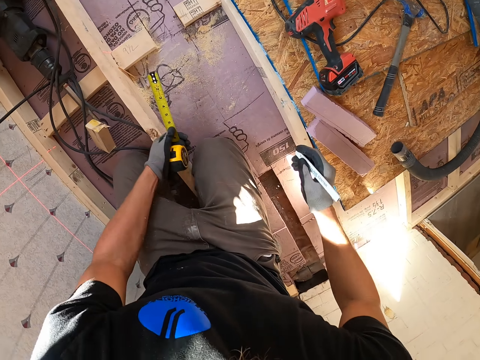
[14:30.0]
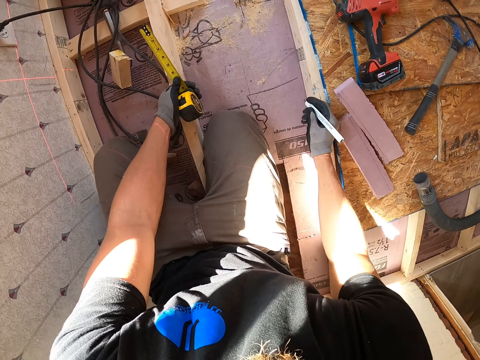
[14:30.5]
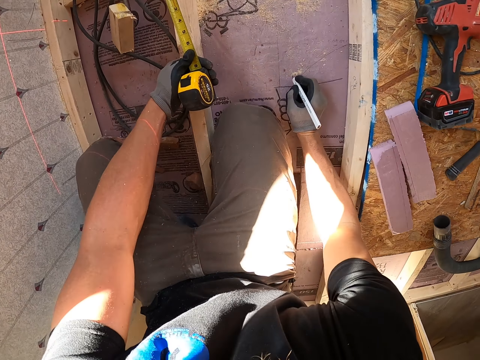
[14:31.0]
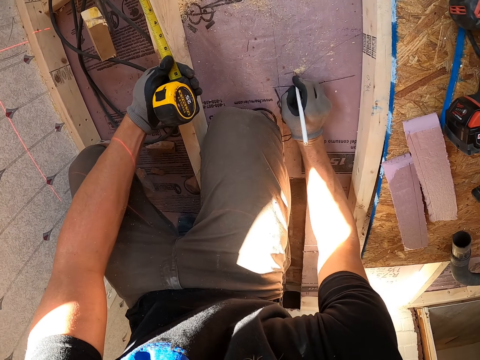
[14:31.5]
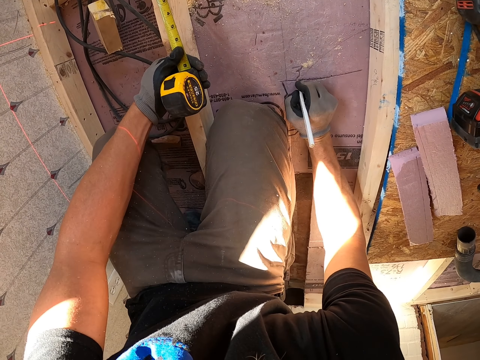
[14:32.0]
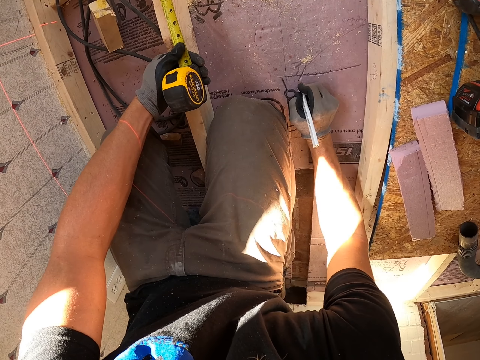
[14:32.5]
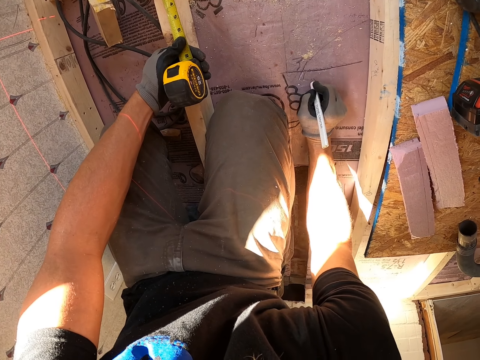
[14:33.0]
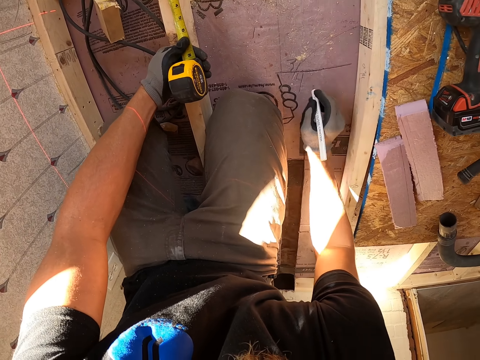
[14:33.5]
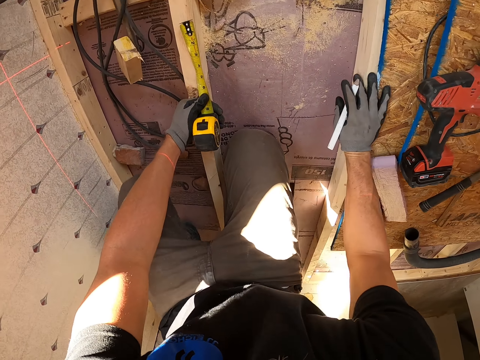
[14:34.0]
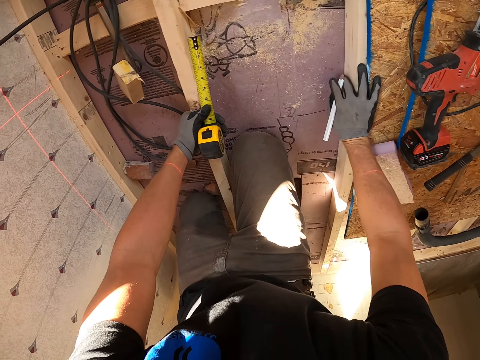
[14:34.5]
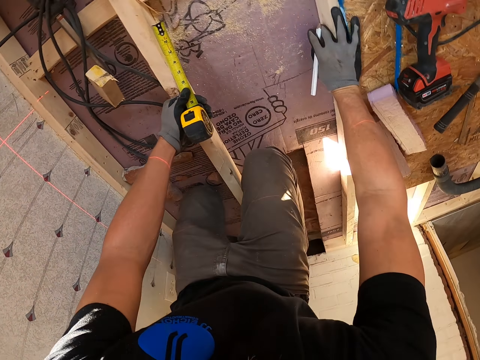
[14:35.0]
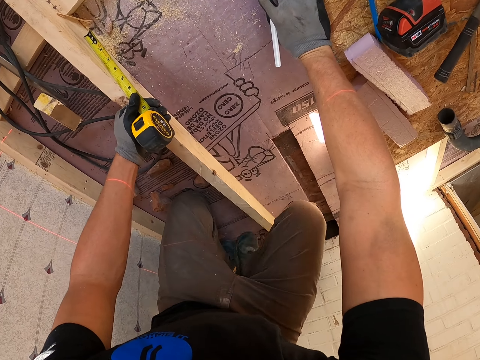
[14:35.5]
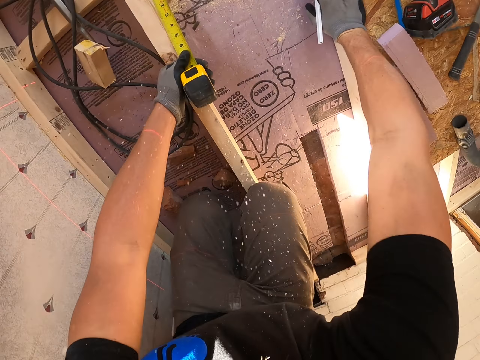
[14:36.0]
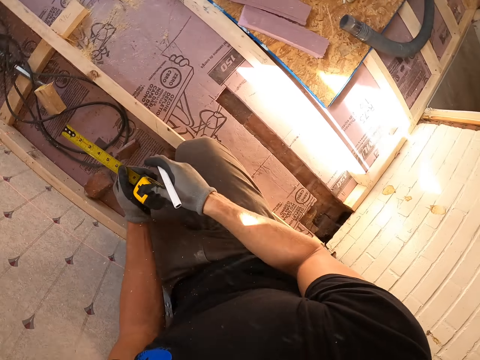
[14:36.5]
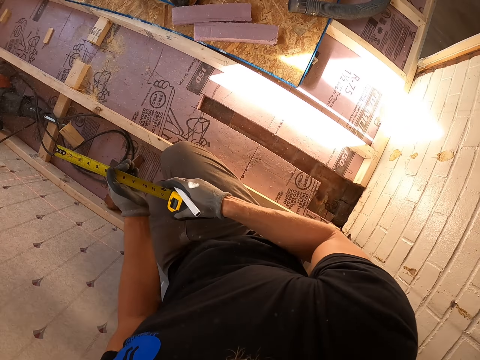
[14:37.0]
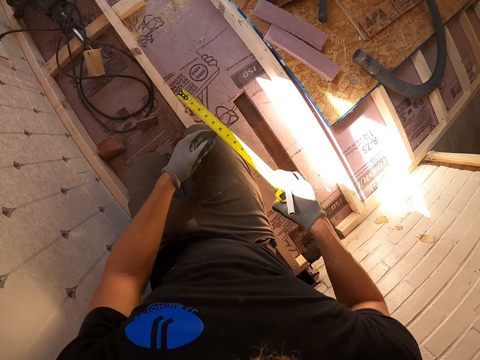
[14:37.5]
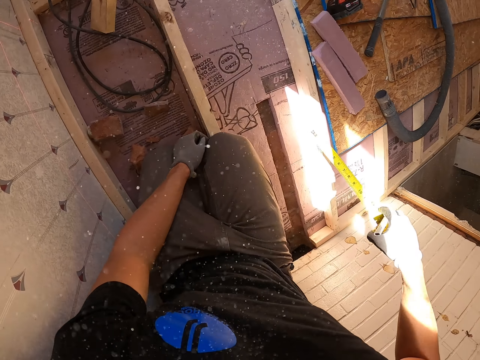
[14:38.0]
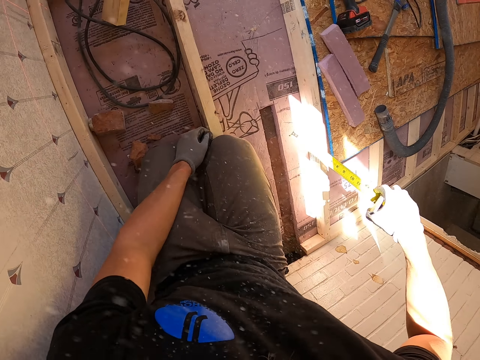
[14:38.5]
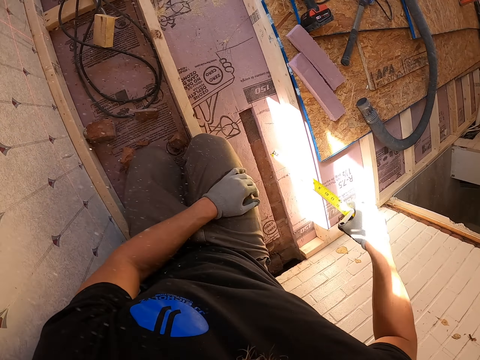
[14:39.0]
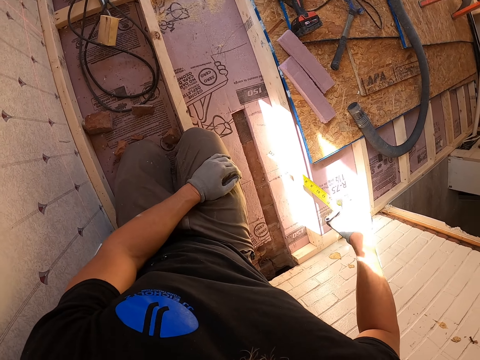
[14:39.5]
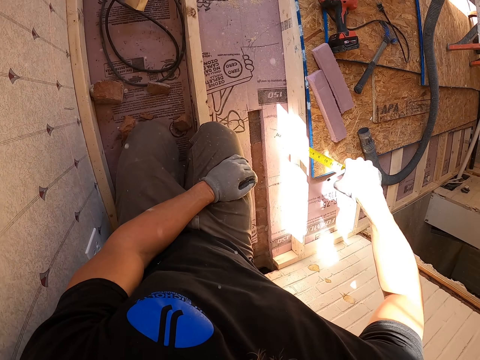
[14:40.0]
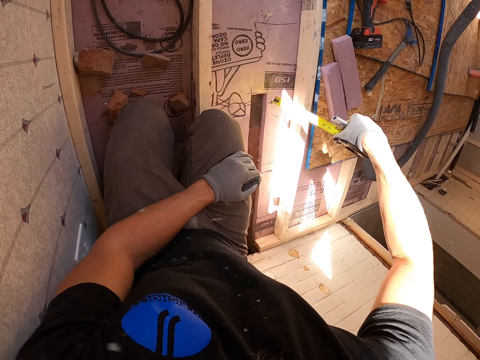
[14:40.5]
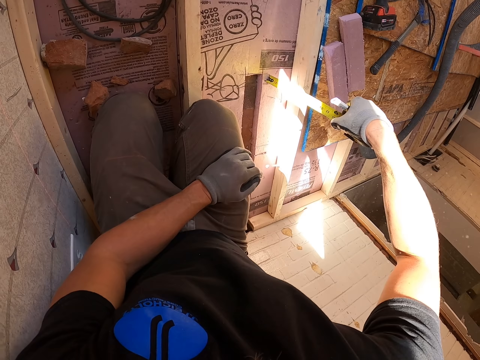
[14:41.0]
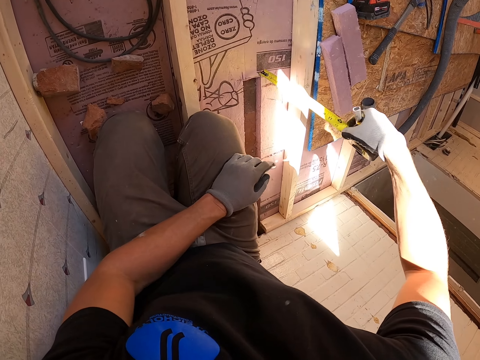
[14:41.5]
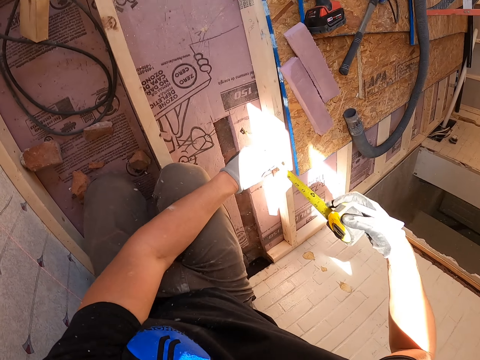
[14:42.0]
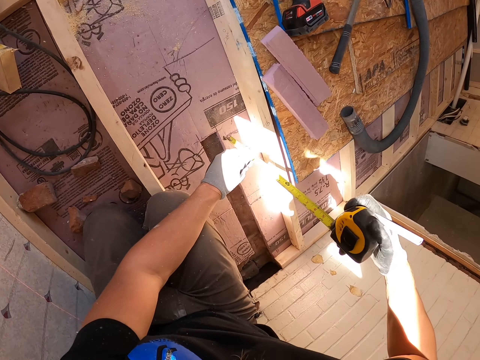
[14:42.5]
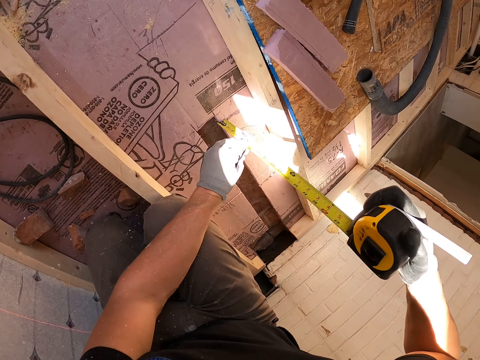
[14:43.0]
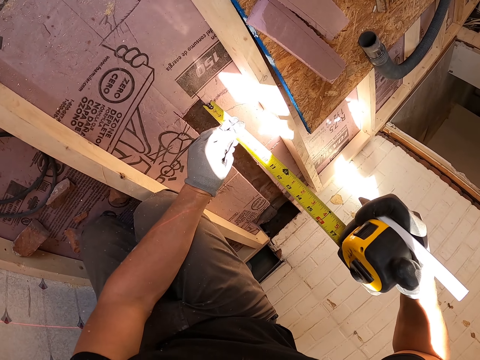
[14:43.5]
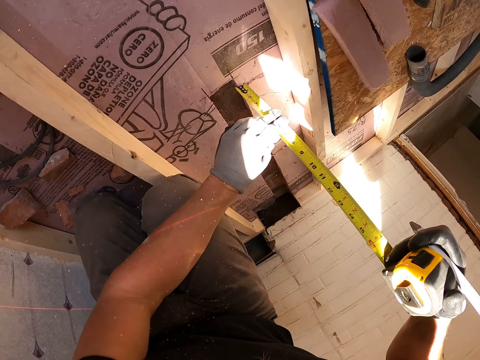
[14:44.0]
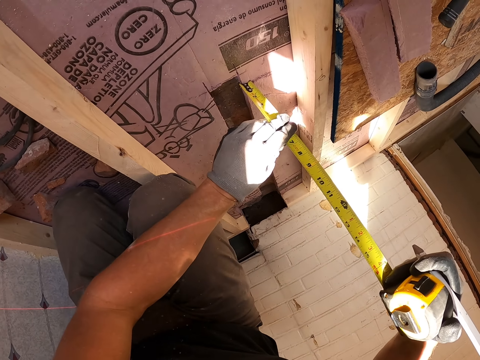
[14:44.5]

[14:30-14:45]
The camera wearer writes on the floor with the mark pen. They measure the floor with the tape measure.

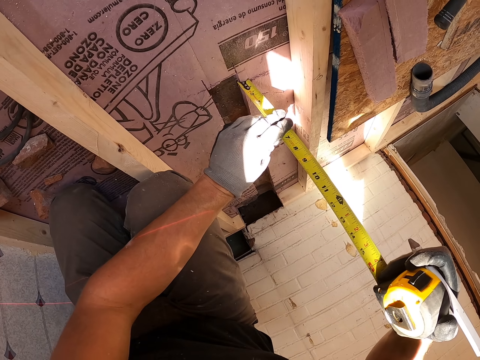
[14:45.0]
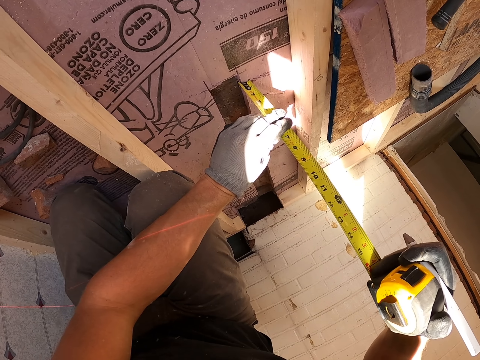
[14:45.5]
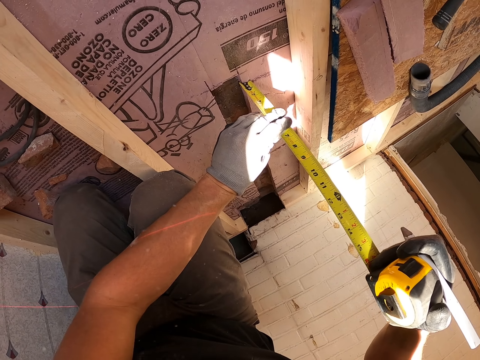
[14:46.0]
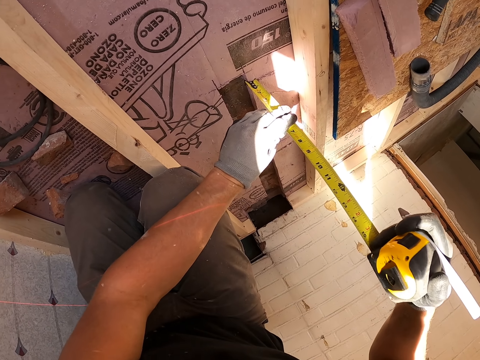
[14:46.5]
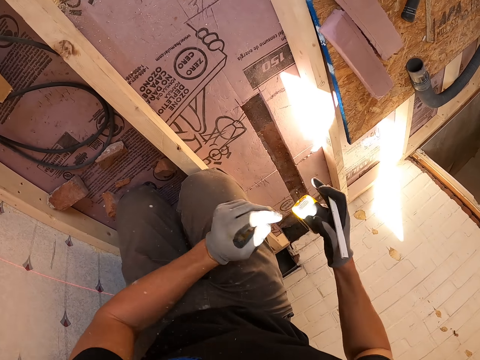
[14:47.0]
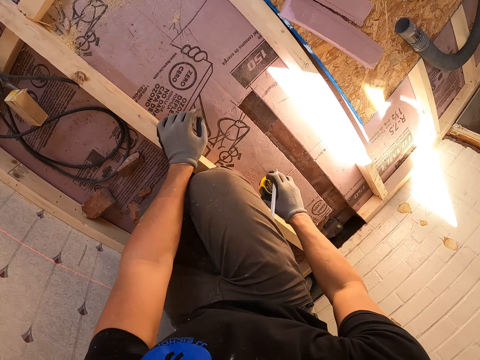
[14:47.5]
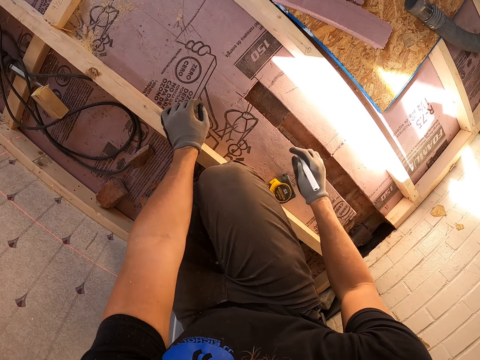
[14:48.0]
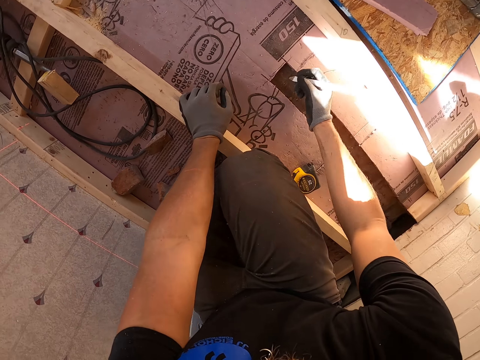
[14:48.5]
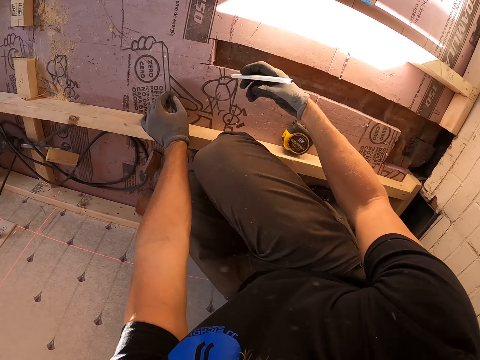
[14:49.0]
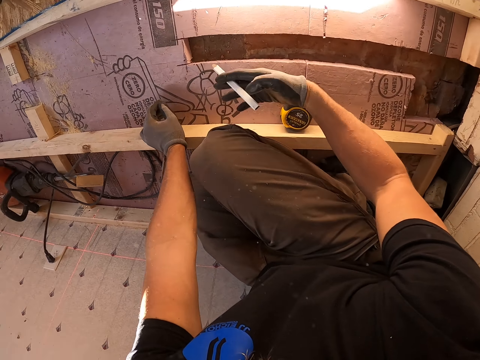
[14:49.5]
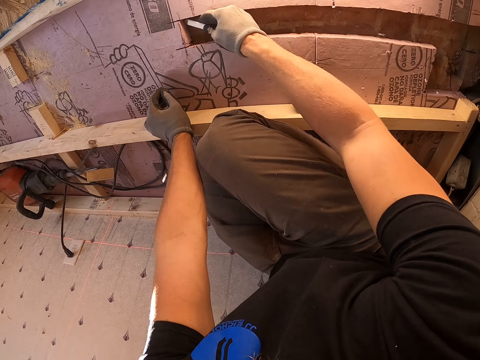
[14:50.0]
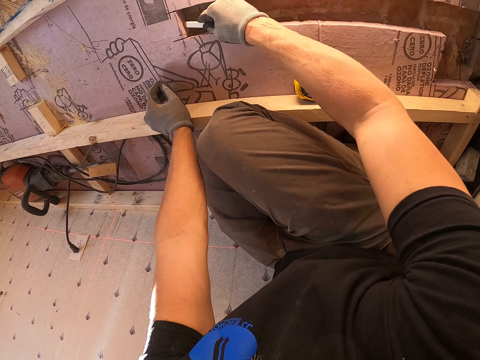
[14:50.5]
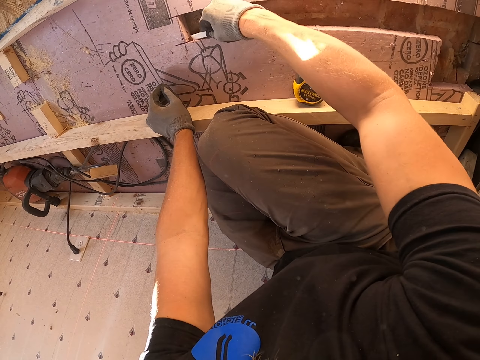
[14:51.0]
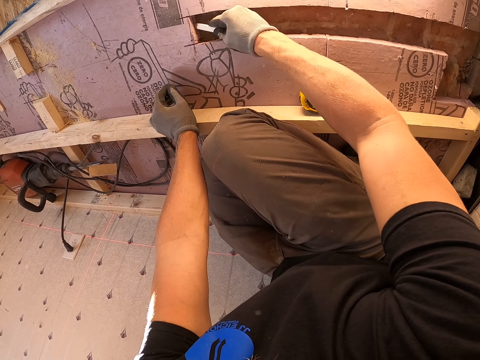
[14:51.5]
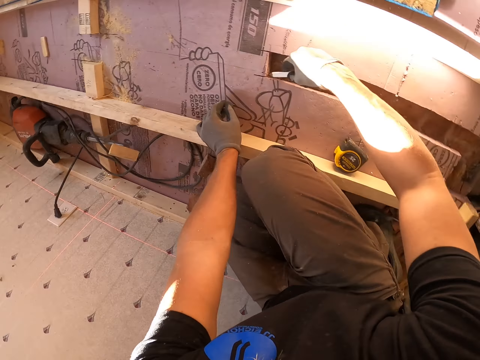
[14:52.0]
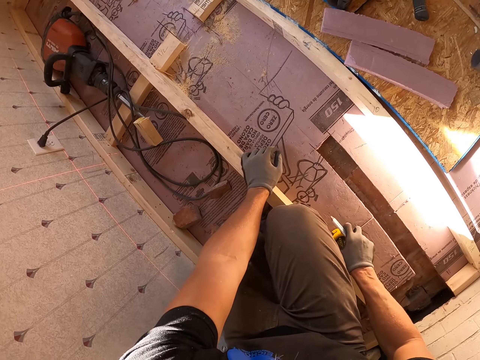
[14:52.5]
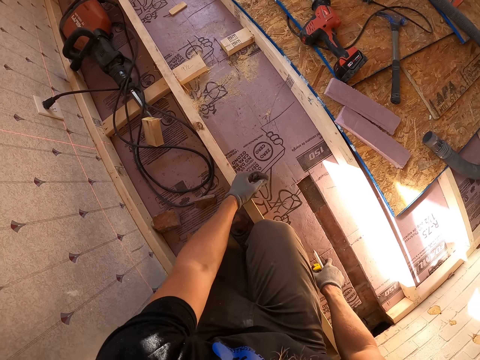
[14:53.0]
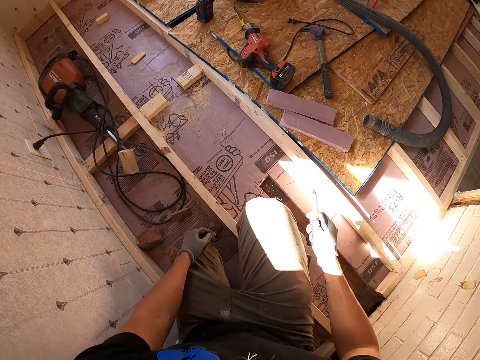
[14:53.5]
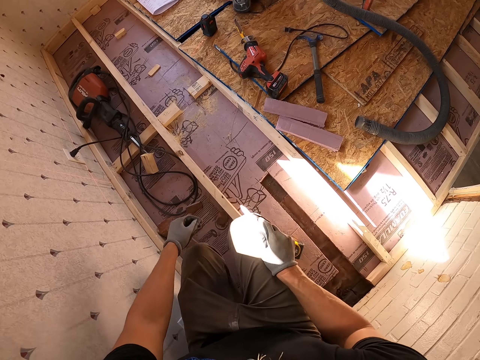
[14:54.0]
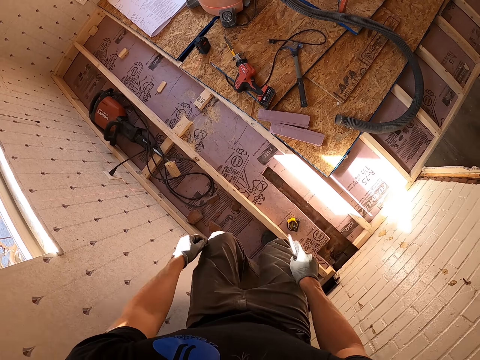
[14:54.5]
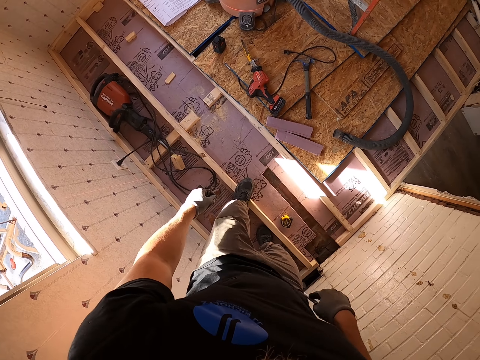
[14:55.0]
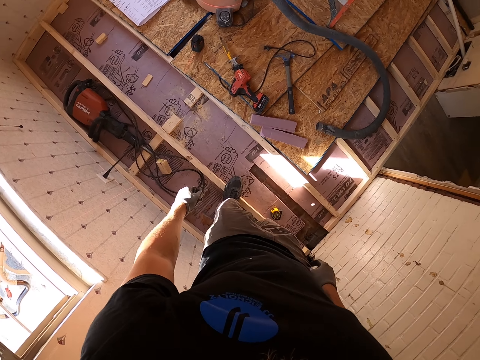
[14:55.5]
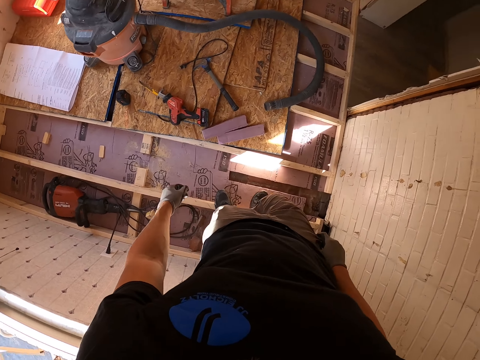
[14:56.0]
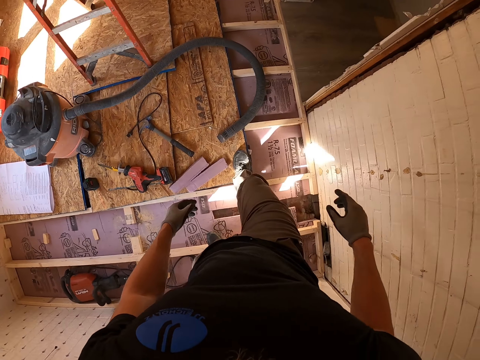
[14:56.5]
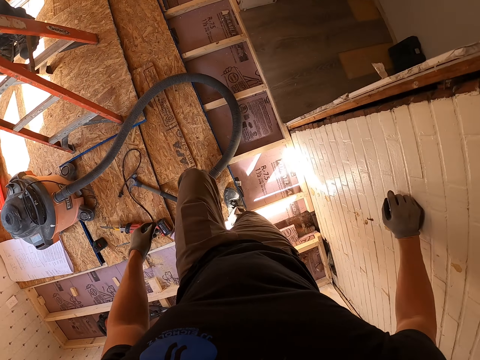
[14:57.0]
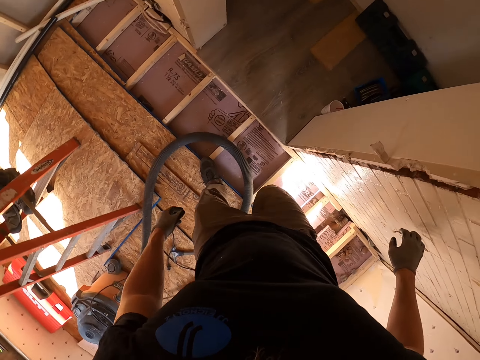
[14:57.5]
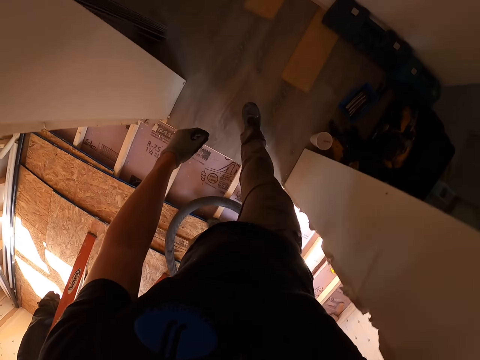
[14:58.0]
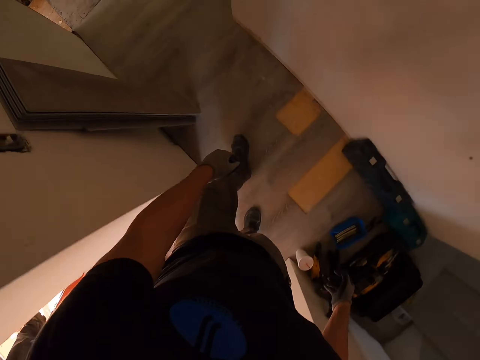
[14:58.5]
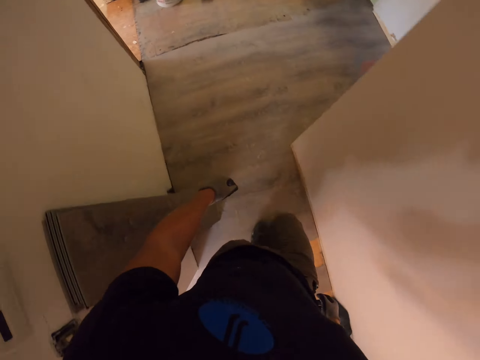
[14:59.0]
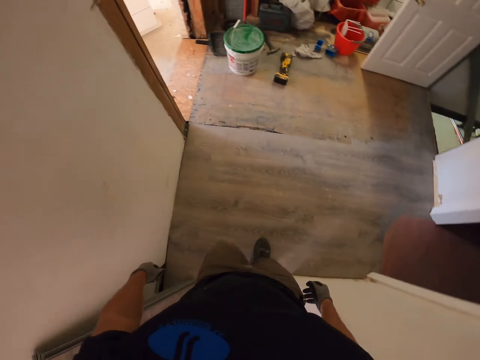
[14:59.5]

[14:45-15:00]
The camera wearer puts down the tape measure. They mark on the floor with the tape measure. They put the mark pen in the pocket. They walk around the house.
